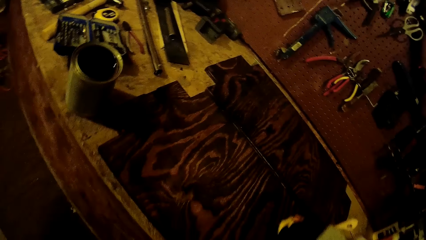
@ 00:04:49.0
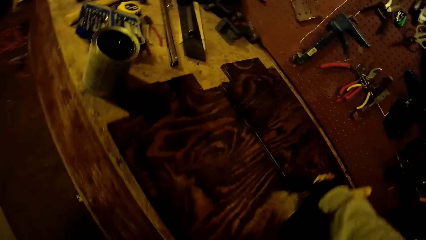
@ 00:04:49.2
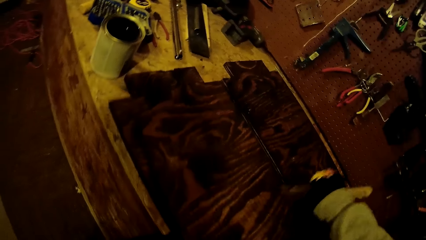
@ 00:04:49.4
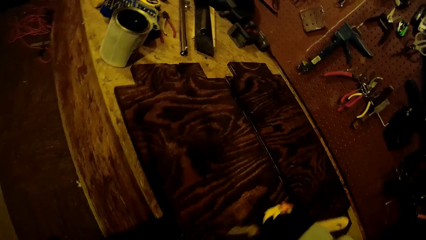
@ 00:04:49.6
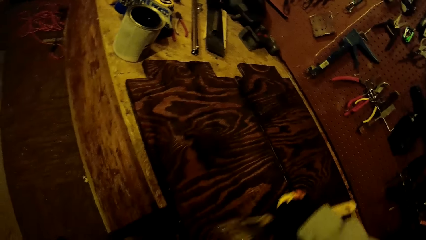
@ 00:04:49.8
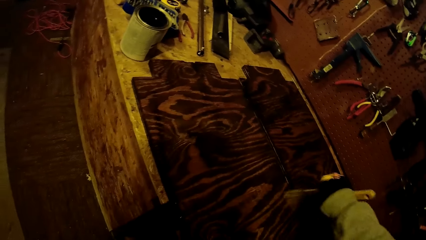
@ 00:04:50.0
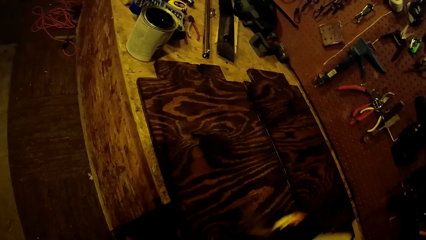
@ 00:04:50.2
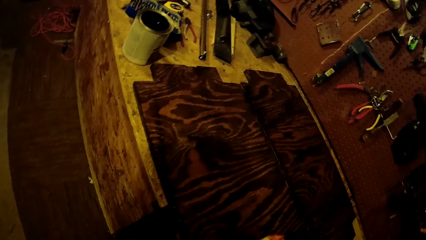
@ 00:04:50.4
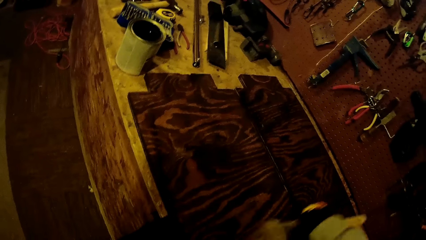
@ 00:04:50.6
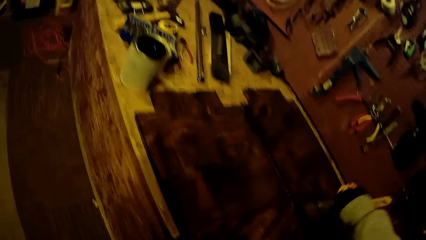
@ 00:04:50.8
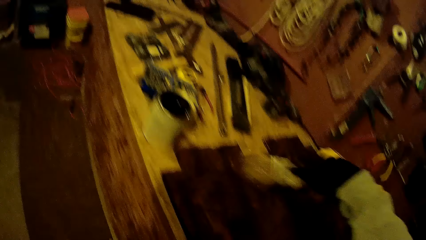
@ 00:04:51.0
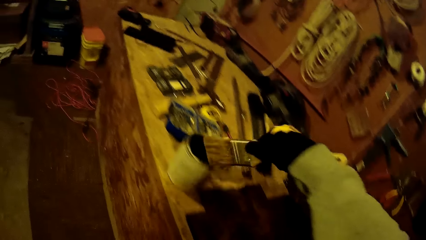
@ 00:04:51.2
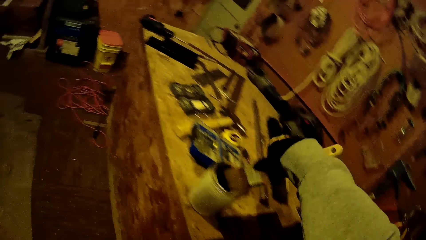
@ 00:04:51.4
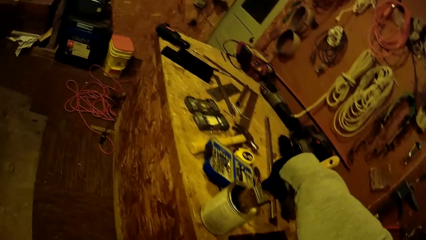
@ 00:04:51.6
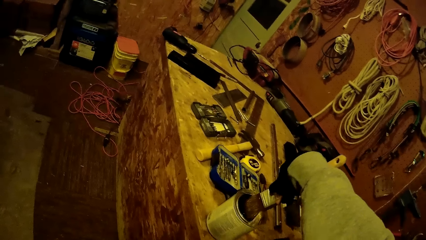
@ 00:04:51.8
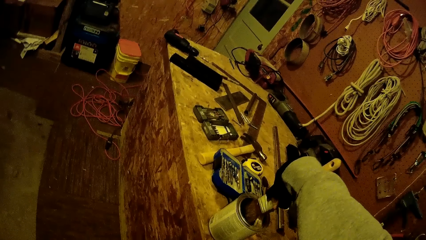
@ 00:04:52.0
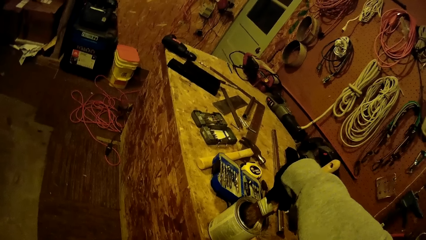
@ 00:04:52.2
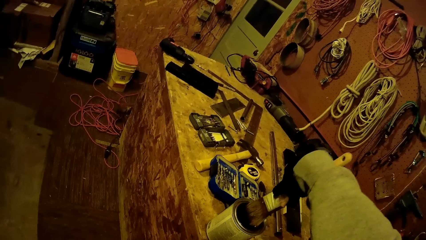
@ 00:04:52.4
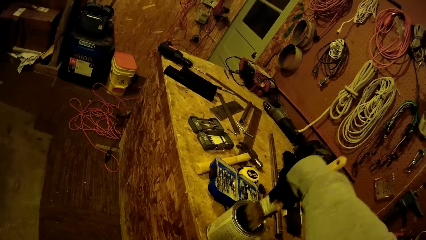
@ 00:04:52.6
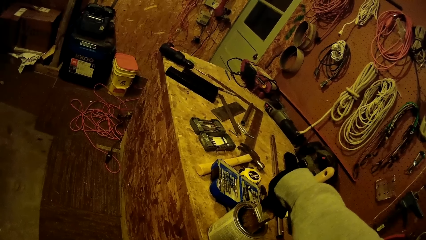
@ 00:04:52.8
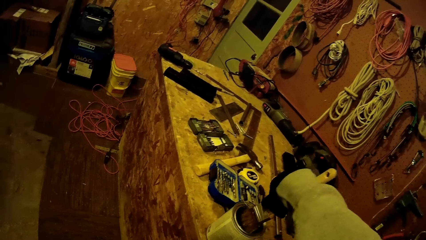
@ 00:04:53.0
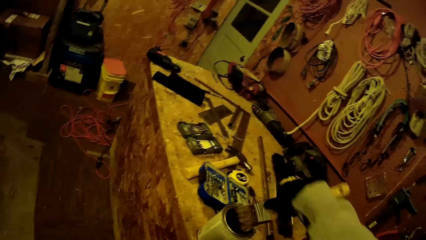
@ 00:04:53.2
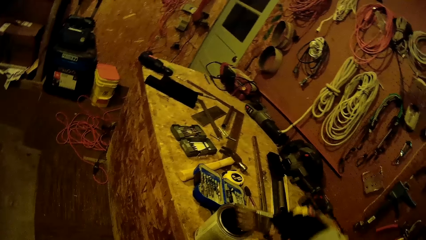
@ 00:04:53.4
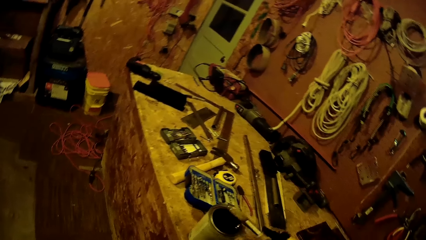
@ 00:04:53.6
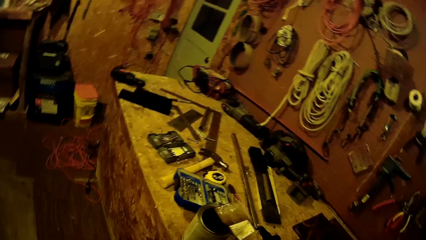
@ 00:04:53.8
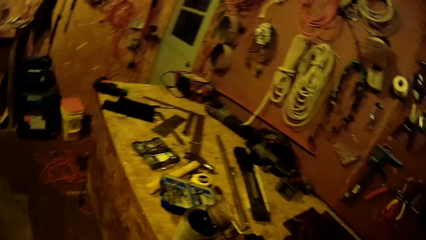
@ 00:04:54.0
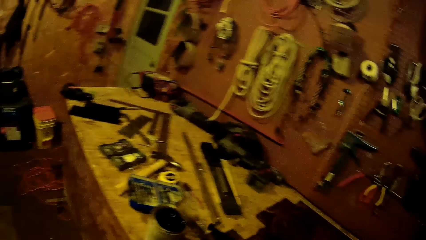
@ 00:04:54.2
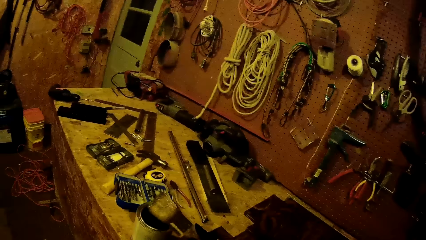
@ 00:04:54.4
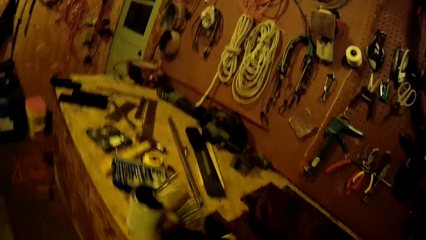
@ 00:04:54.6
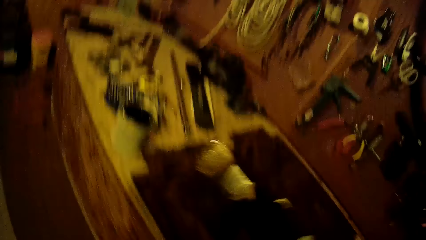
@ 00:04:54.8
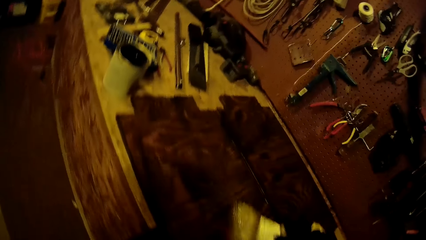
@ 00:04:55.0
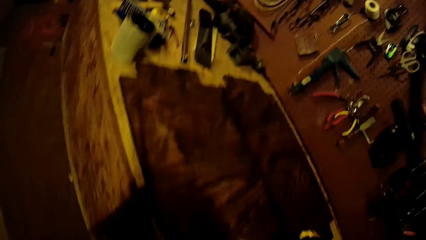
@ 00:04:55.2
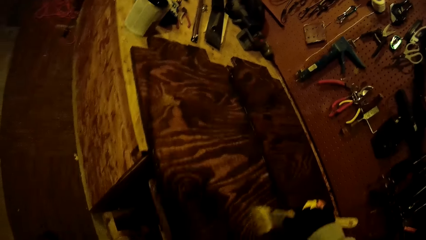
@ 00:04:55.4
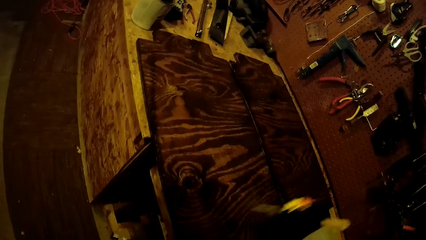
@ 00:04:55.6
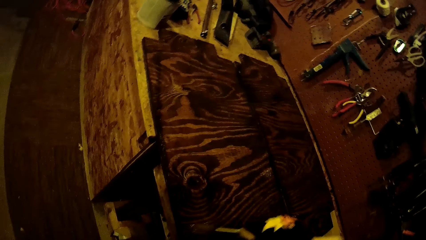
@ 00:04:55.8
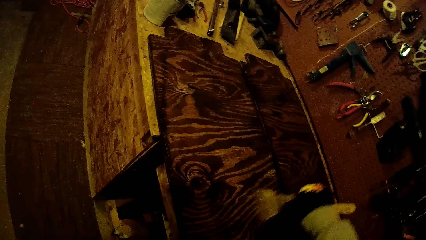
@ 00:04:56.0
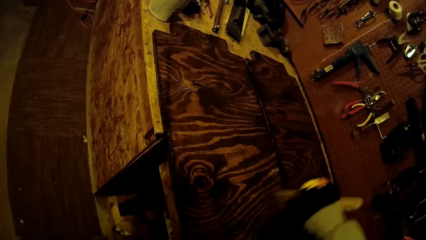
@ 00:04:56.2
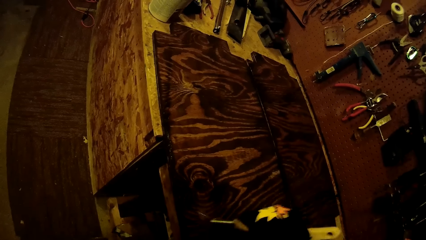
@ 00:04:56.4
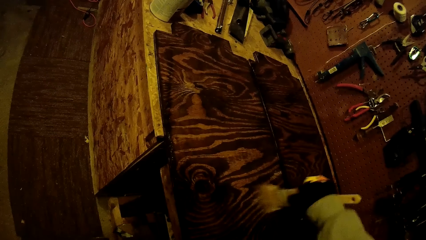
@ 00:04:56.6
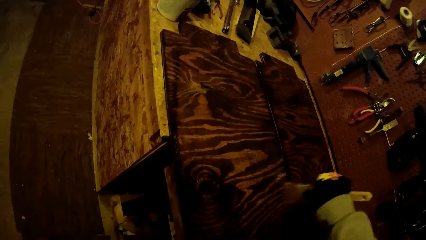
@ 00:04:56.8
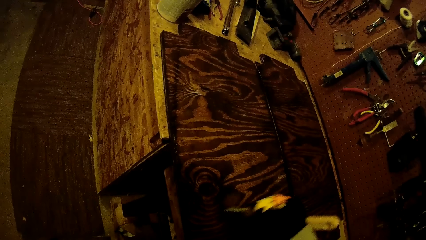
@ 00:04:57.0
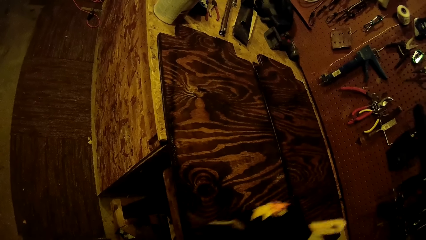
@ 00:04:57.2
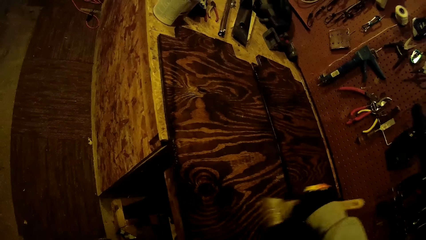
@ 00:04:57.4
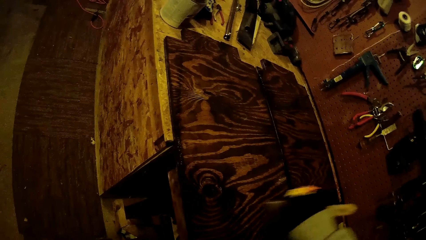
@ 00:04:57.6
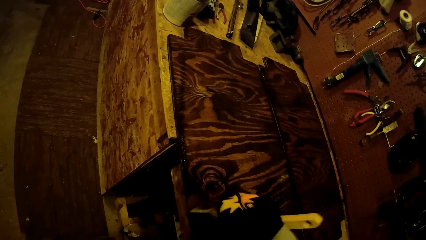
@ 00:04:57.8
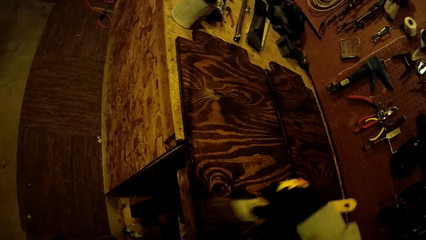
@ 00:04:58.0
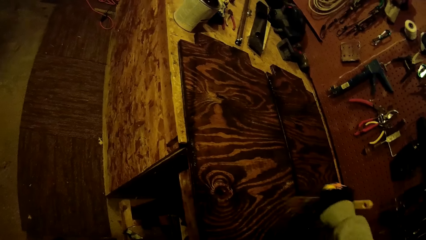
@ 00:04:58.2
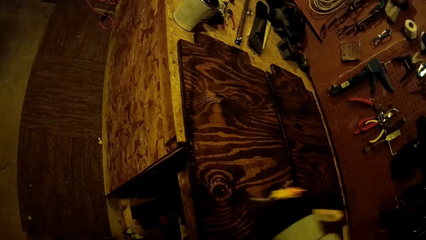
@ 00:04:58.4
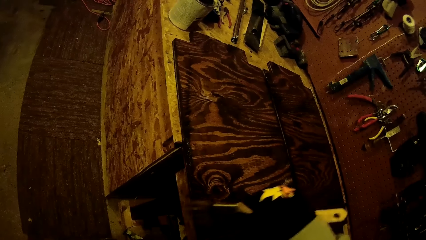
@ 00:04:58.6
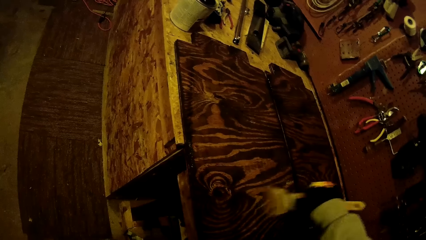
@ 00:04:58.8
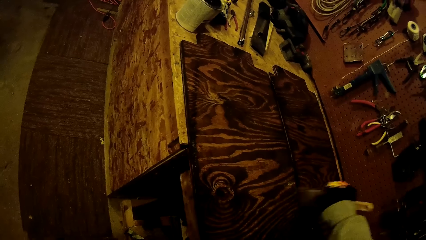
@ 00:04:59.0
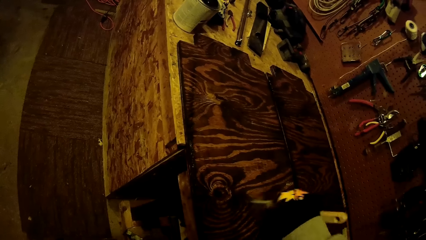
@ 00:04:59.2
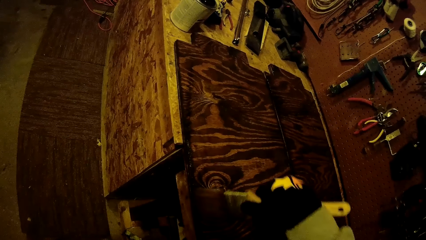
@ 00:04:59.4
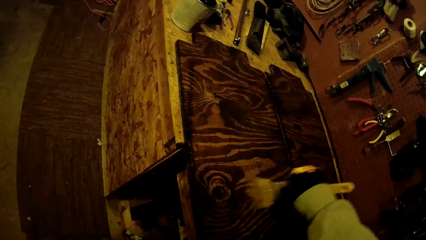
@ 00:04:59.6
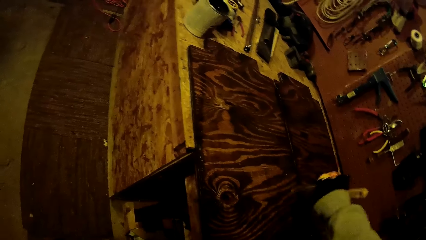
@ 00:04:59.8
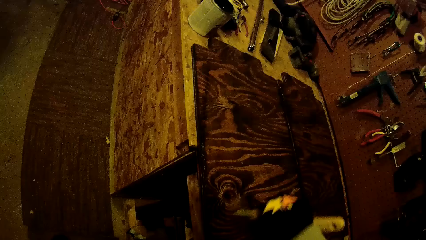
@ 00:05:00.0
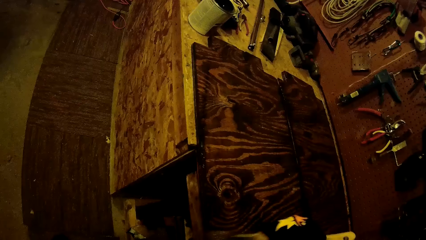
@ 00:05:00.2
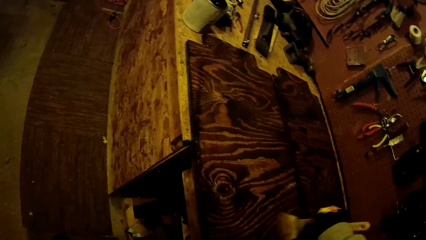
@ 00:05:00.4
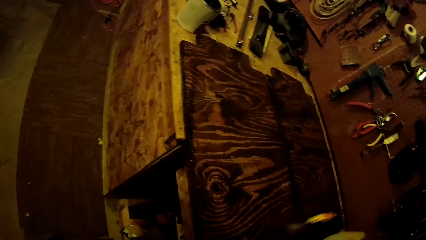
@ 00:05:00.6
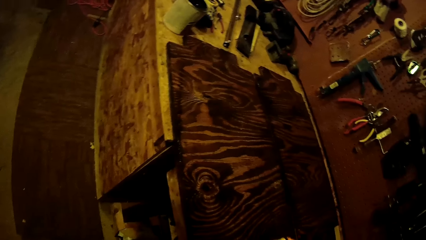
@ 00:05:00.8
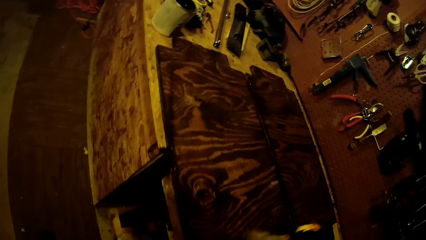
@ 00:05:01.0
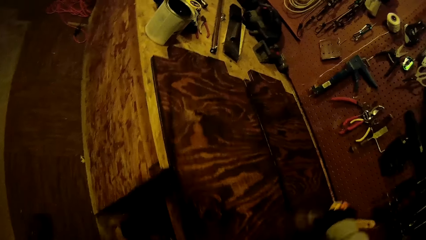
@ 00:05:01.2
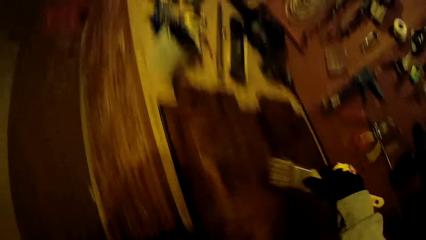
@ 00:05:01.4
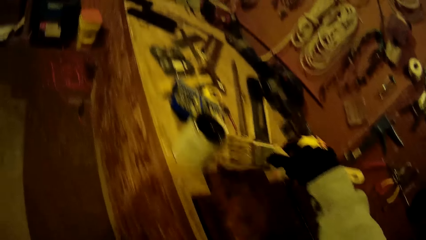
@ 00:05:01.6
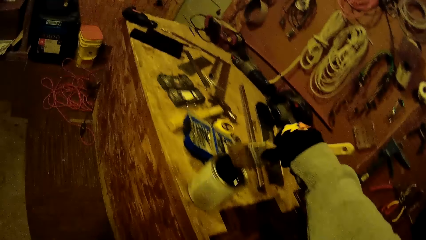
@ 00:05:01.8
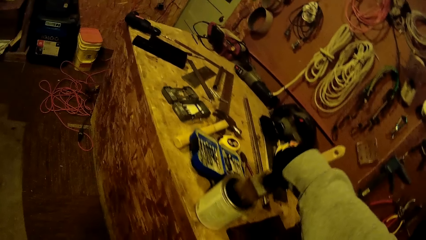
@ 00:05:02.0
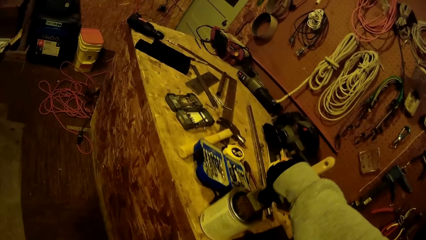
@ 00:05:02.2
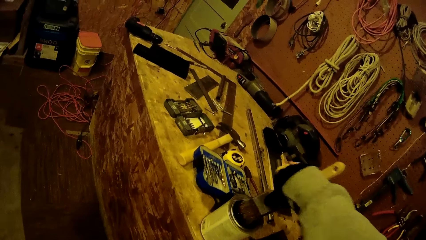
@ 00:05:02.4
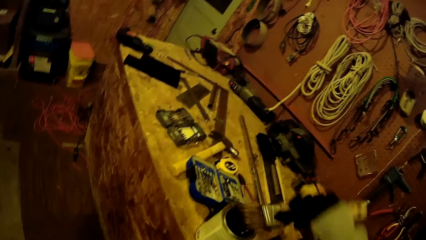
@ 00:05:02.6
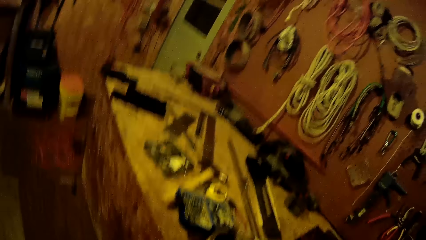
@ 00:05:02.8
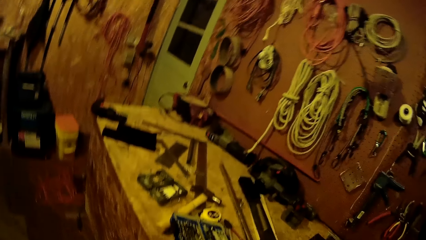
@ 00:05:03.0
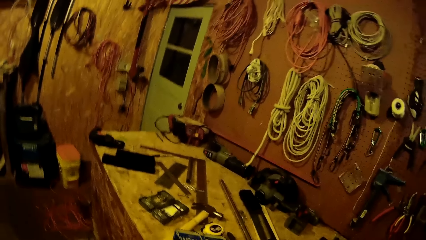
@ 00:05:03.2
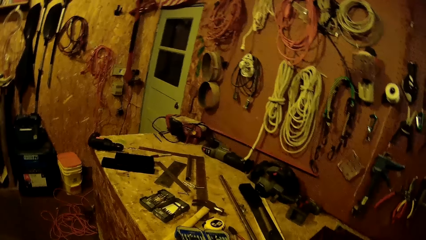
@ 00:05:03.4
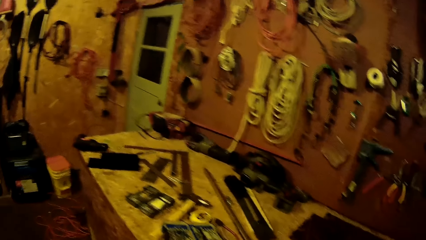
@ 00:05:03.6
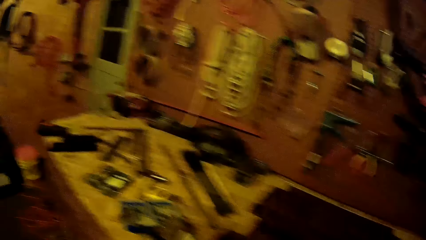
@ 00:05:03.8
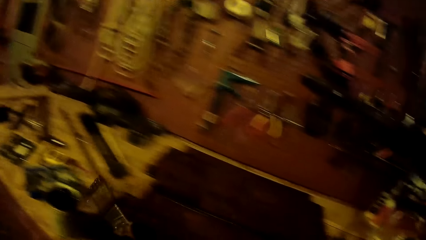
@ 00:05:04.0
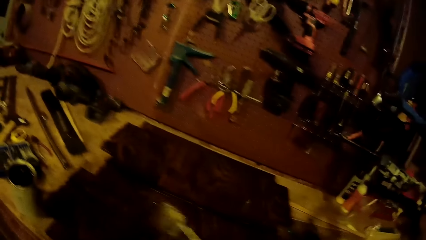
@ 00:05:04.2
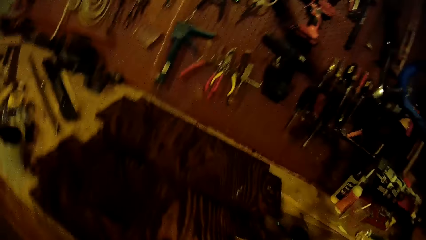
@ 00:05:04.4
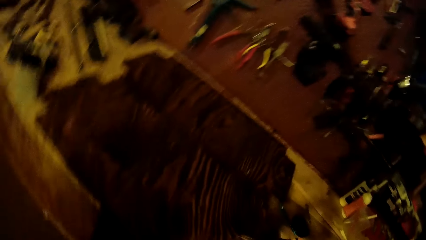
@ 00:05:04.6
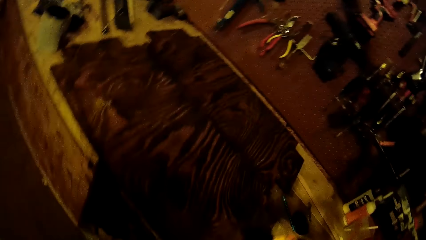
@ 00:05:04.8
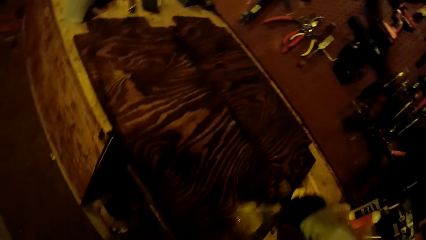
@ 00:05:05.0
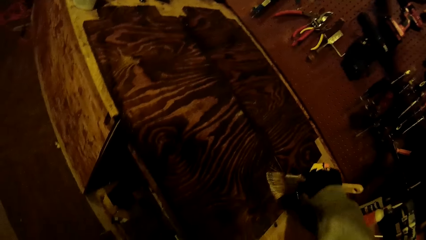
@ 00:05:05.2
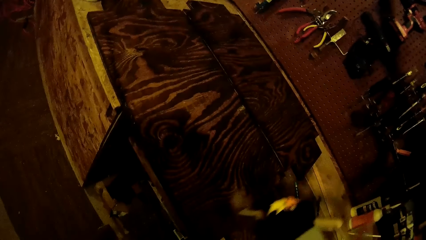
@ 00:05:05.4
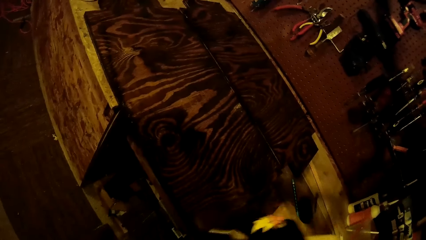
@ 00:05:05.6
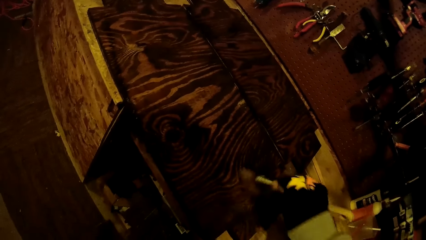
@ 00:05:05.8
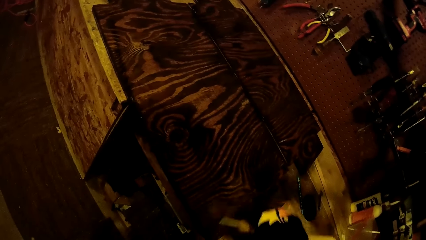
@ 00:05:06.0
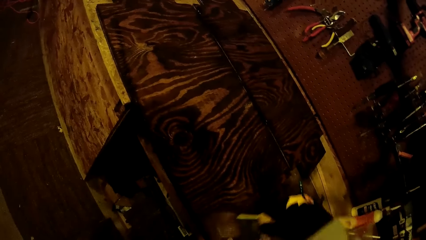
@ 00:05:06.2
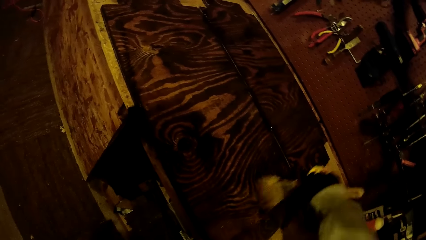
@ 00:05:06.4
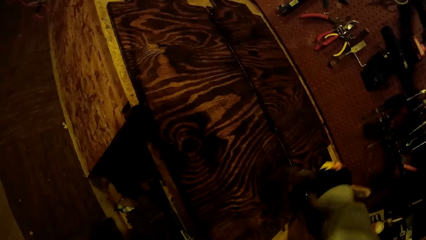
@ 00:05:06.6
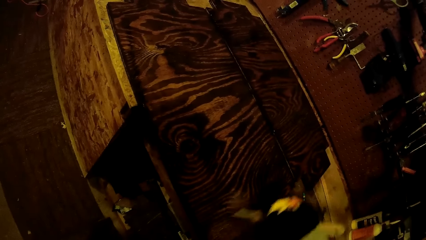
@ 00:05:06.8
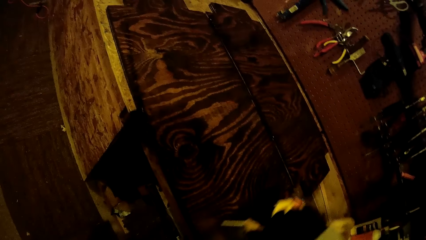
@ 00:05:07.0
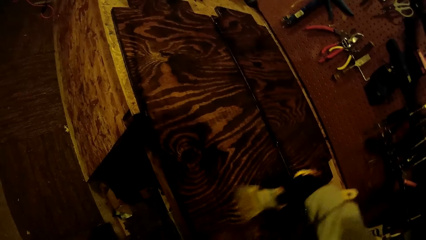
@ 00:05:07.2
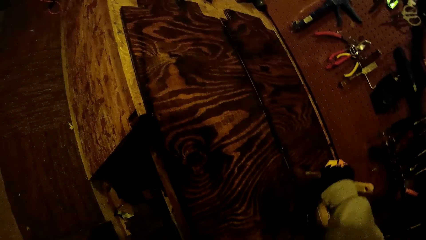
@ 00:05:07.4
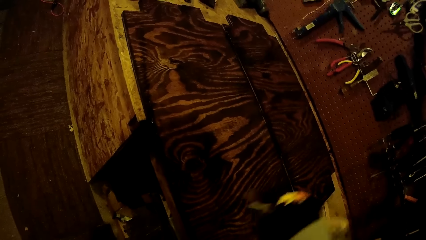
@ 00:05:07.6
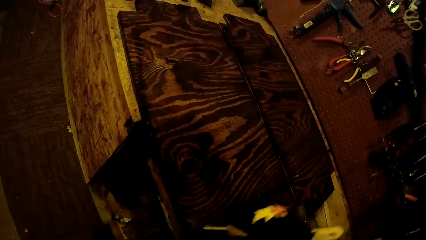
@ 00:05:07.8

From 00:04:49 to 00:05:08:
The camera wearer dips the paintbrush in his gloved right hand in wood stain or turpentine in the can on the work table. He paints the plank with the turpentine on the work table with the paintbrush in his gloved right hand. He dips the paintbrush in his gloved right hand in the wood stain on the work table. He paints the plank with the turpentine on the work table with the paintbrush in his gloved right hand.
